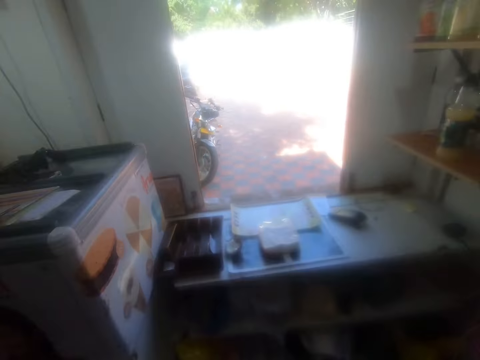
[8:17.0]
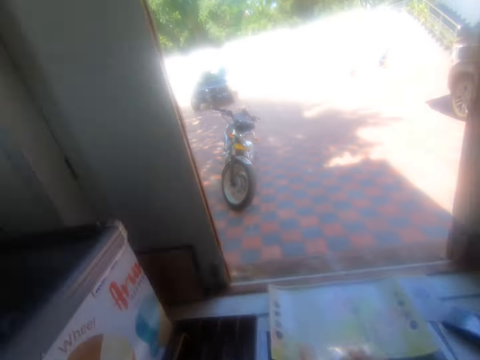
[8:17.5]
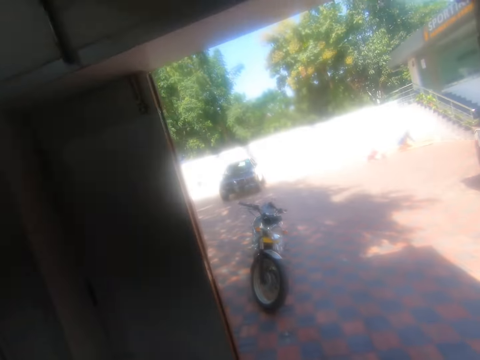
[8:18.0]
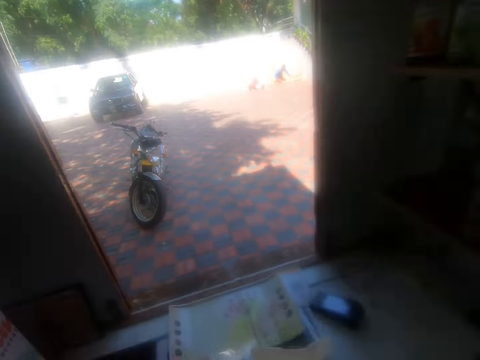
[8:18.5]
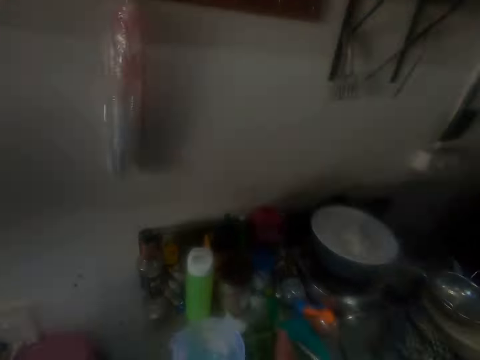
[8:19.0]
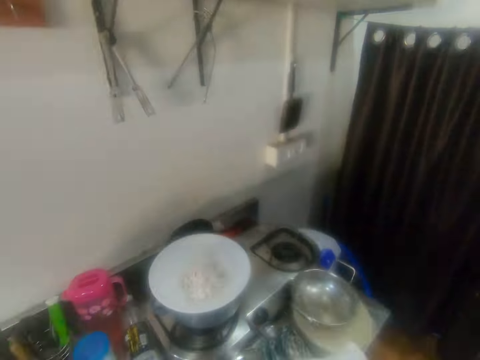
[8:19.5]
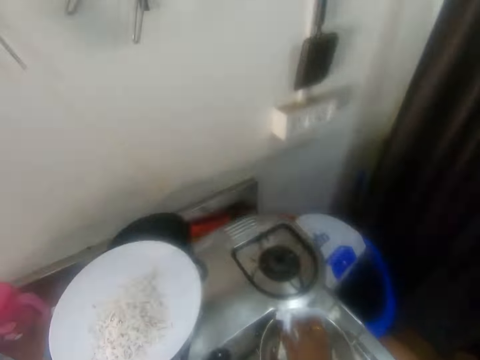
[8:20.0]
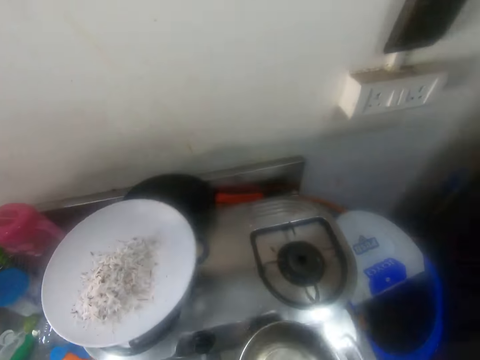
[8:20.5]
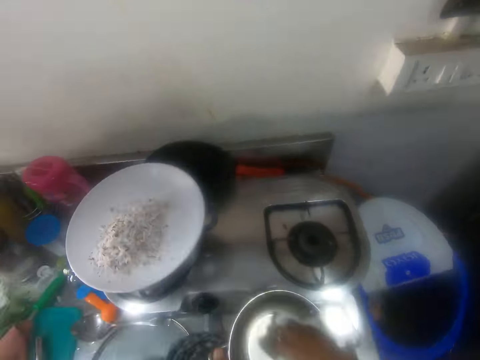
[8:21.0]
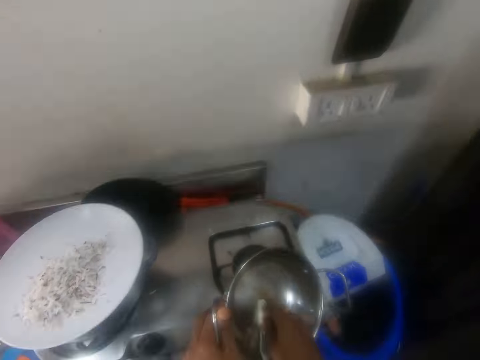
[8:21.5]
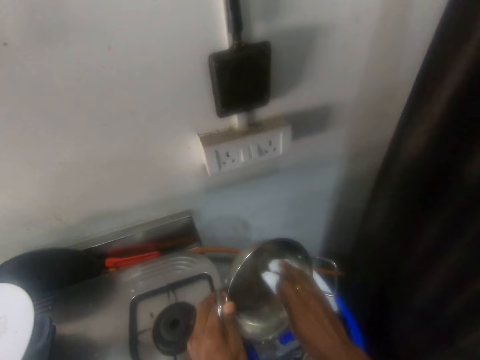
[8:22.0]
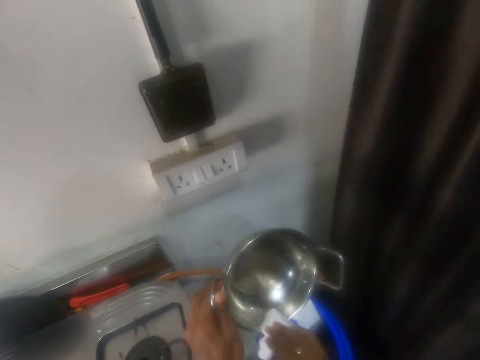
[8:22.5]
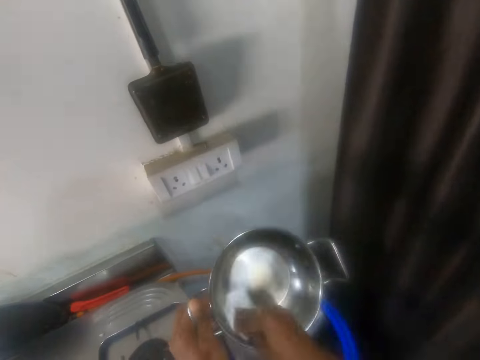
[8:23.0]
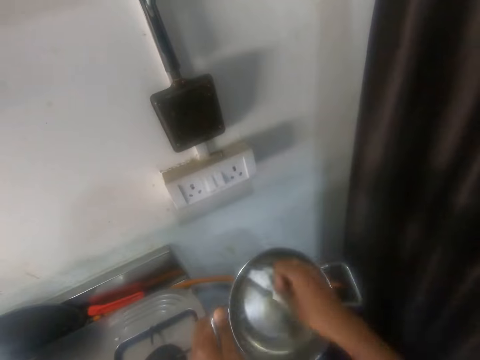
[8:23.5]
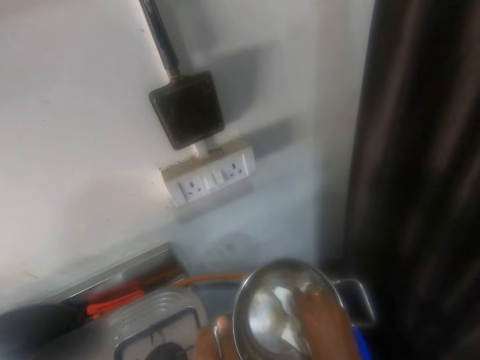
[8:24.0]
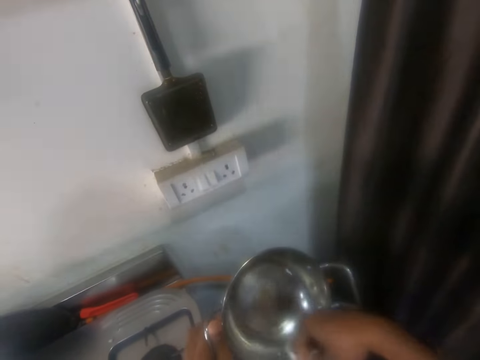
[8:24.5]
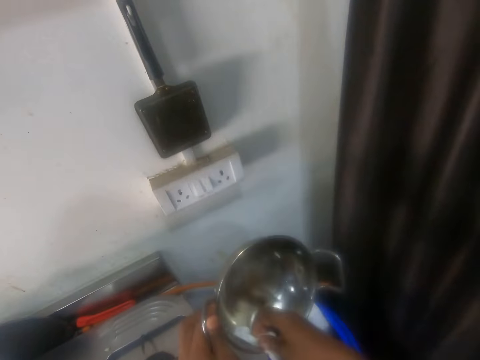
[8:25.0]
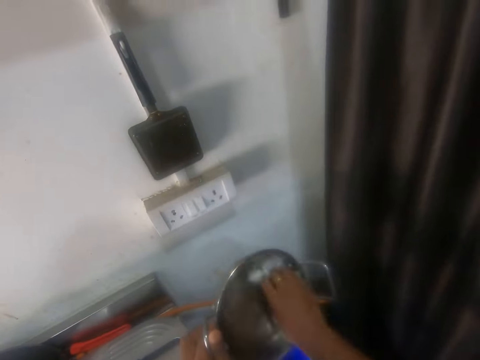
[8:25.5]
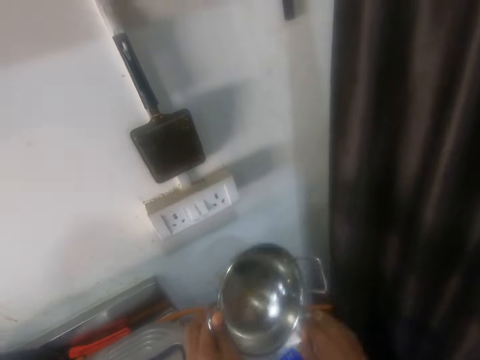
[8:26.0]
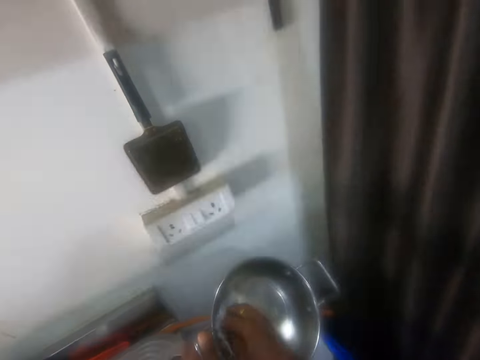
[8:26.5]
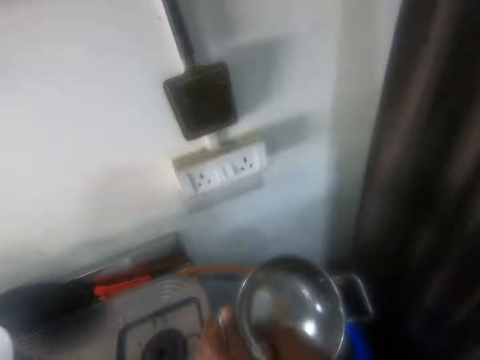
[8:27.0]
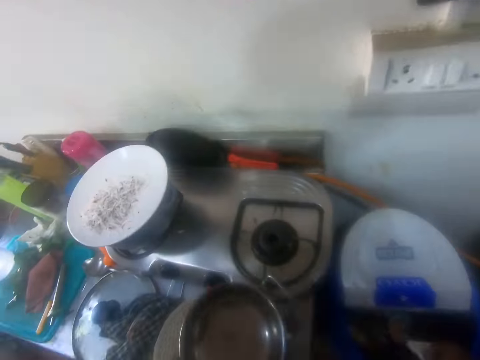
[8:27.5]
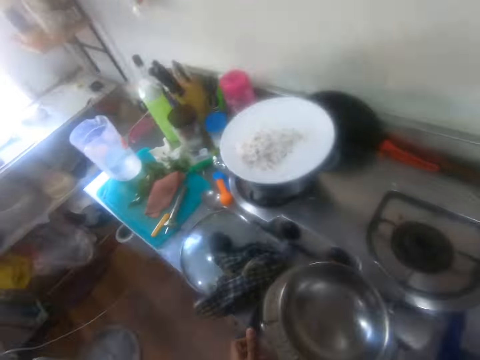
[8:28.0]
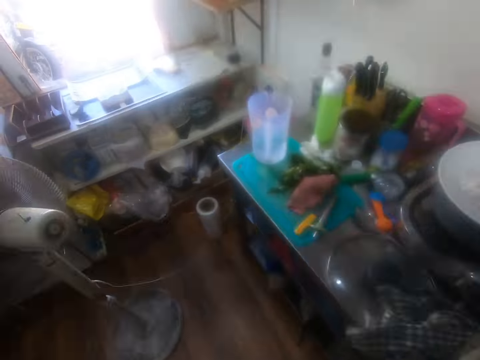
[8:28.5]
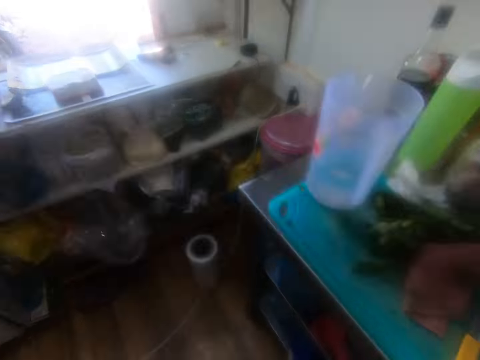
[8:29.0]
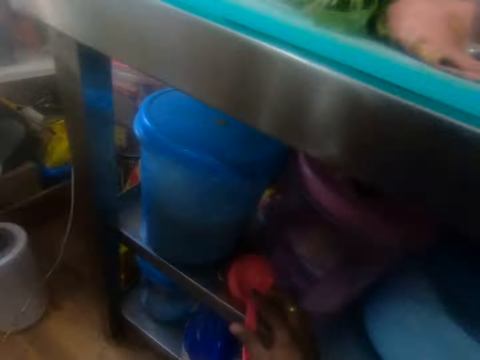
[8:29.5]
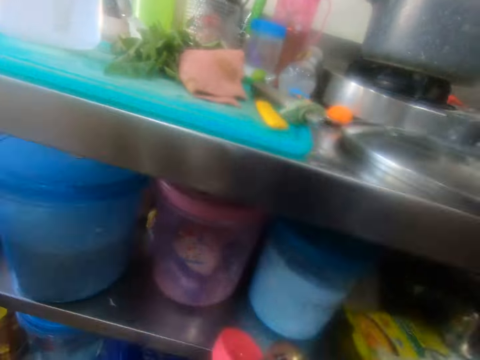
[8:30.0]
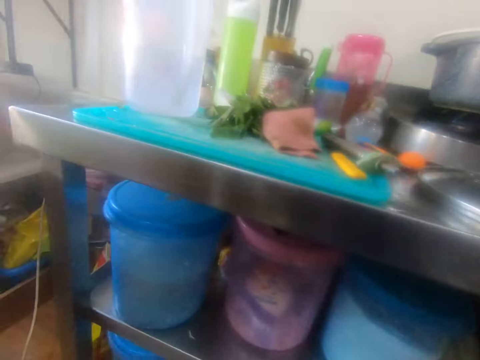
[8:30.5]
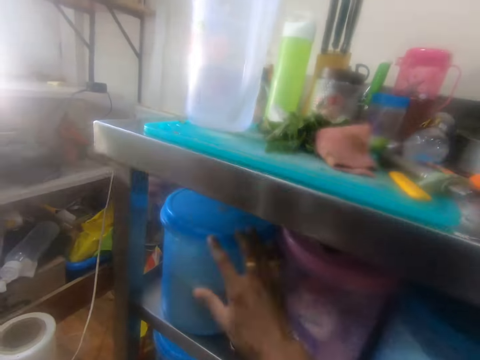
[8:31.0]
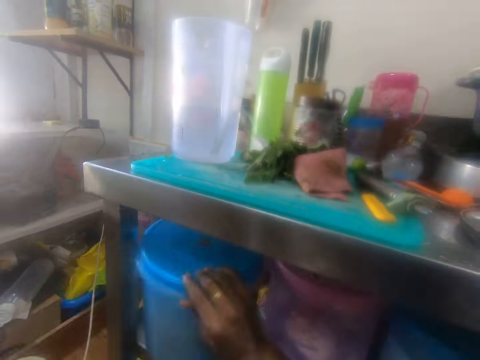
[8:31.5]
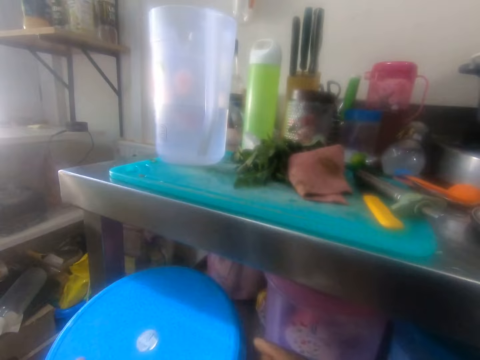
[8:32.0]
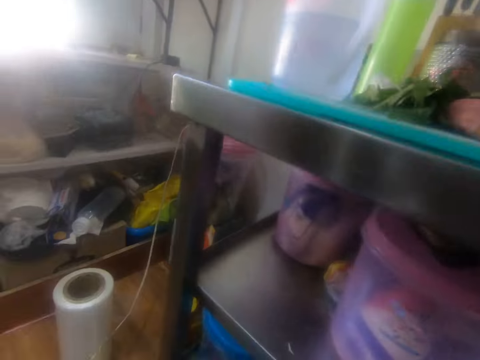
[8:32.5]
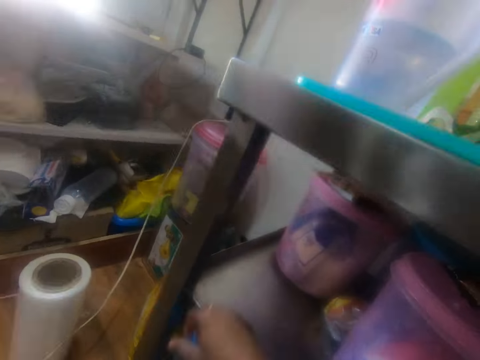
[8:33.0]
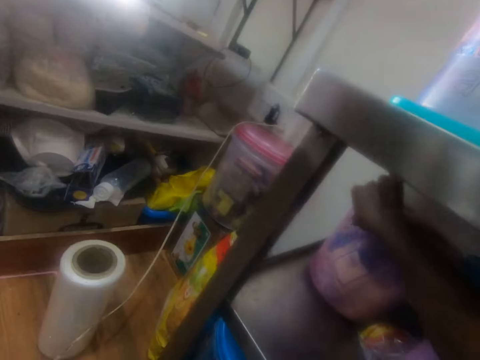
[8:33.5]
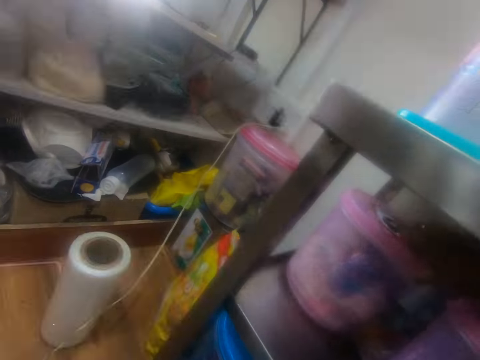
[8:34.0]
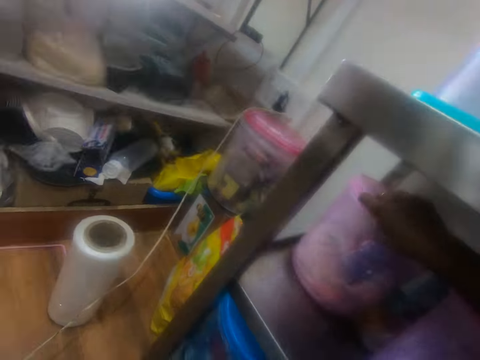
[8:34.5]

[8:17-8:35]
The camera wearer picks the napkin from the table. They clean the pot with the napkin. They put the pot on the cooker. They walk around the room. They pick a cup from the shelf. They pick a bucket from the shelf. They move tins on the shelf.

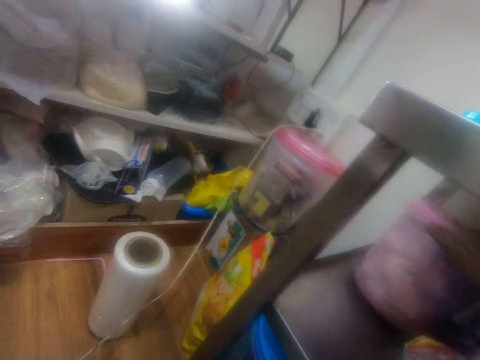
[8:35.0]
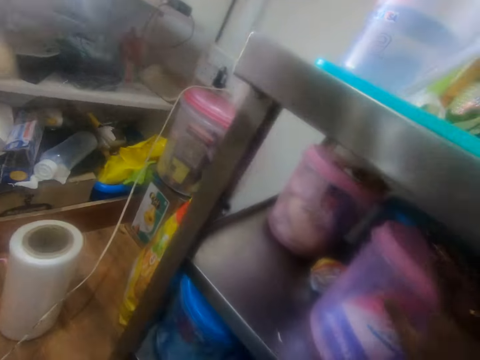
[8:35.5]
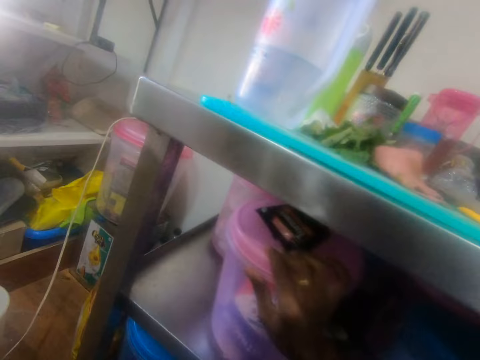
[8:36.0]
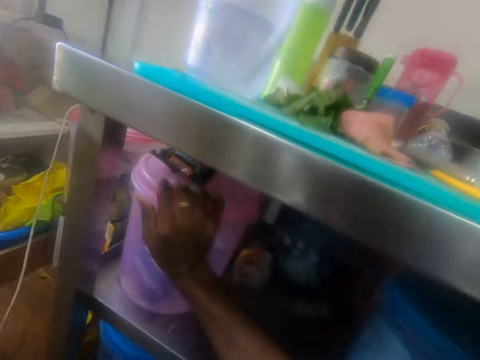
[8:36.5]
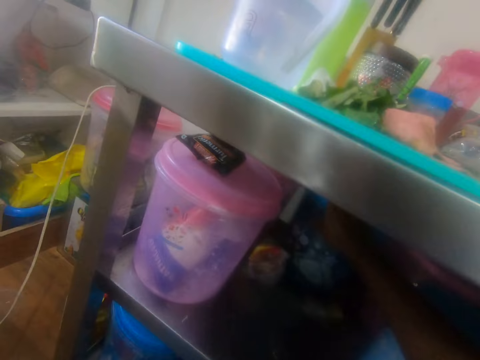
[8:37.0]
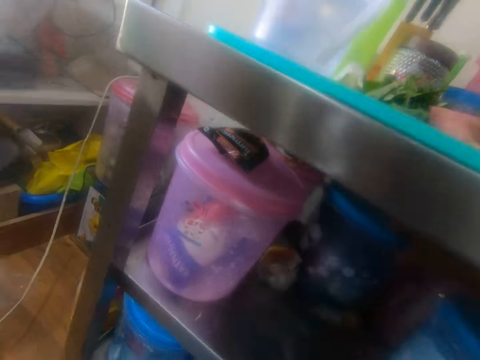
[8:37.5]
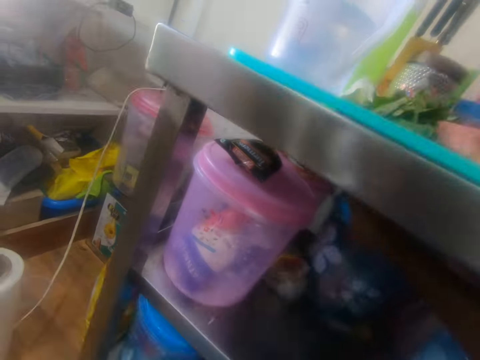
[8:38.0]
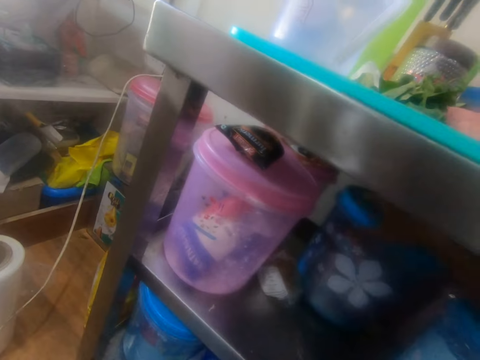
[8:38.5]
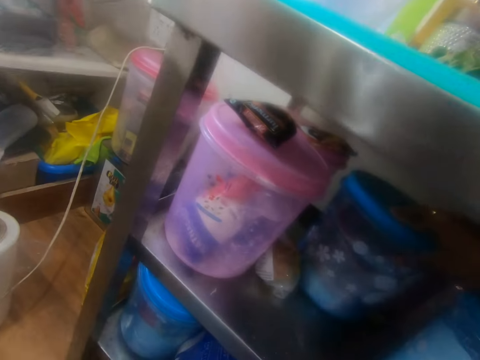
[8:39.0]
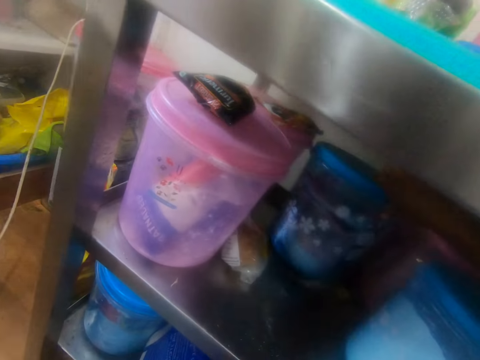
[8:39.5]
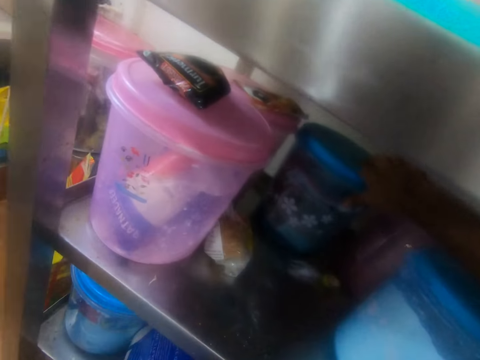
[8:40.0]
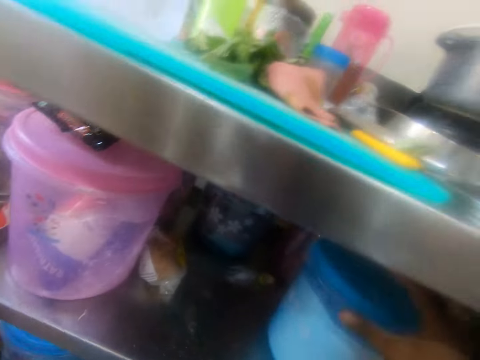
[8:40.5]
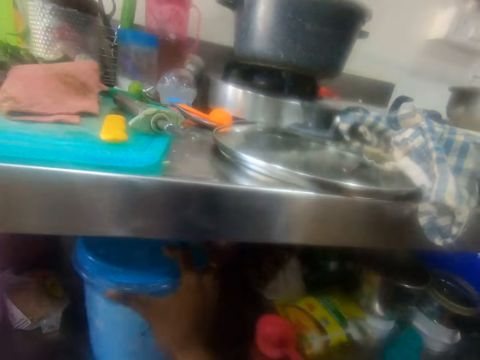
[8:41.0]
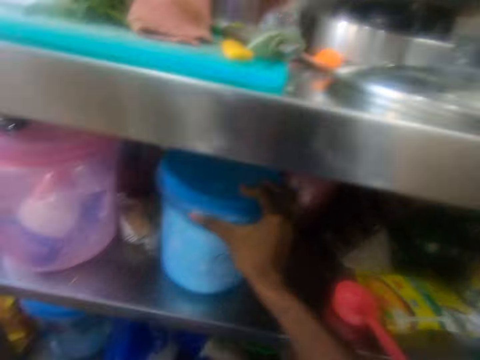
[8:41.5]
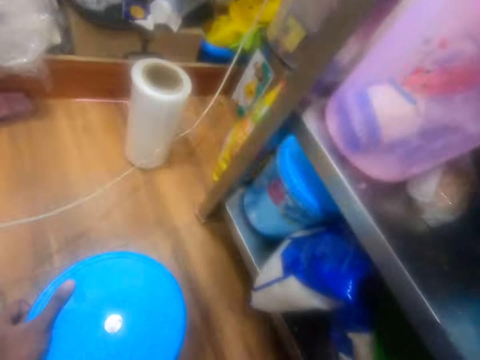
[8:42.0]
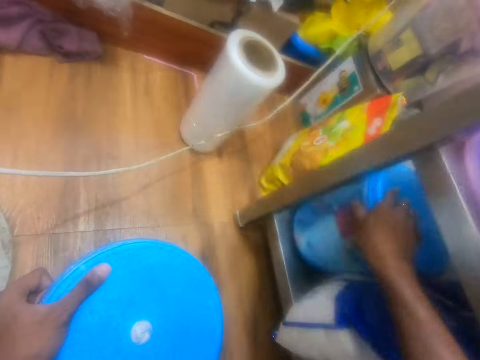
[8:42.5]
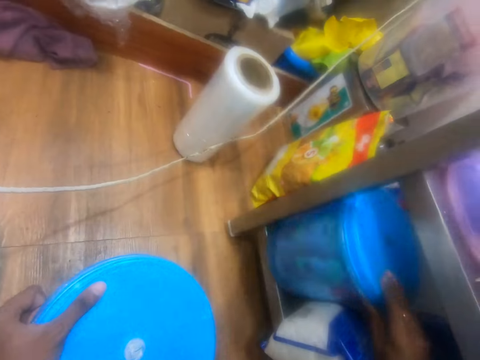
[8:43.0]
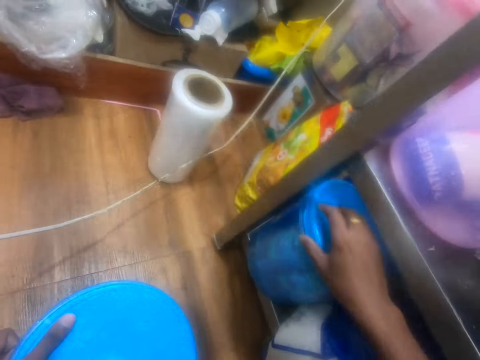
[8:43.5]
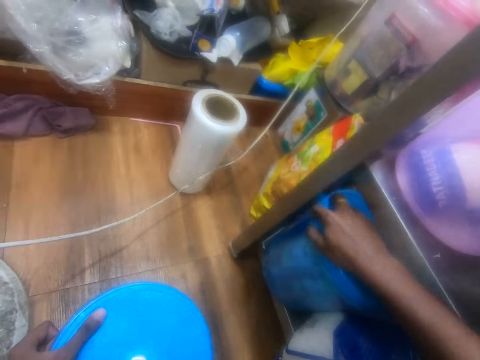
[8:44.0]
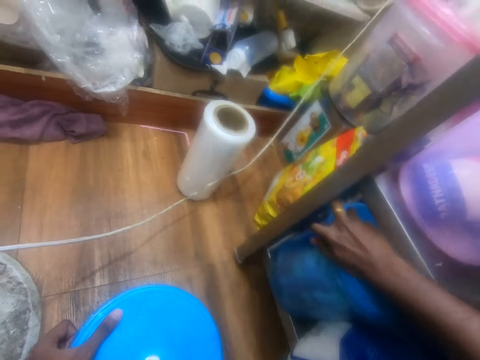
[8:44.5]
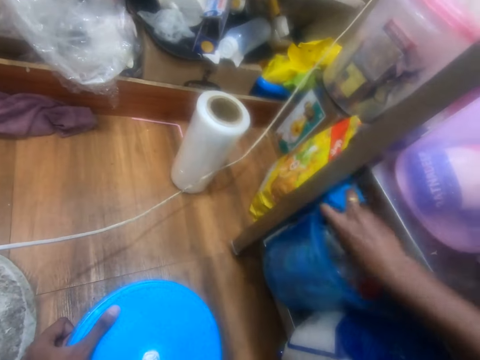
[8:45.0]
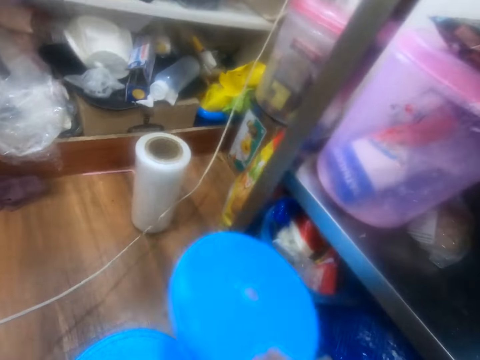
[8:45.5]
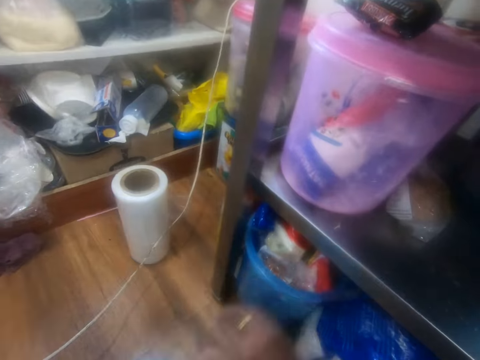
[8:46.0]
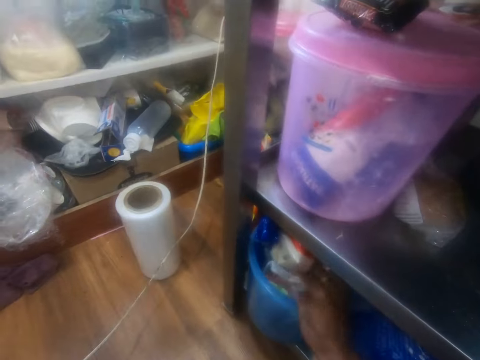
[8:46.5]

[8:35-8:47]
The camera wearer moves buckets on the shelf. They move buckets on the shelf again. They open the bucket's lid.
